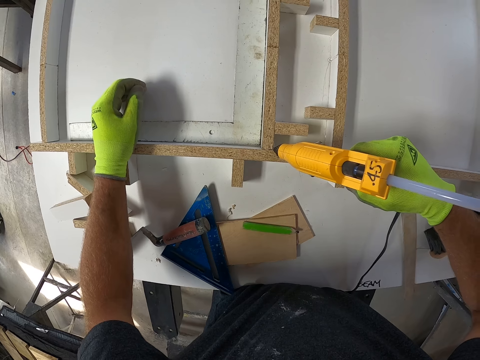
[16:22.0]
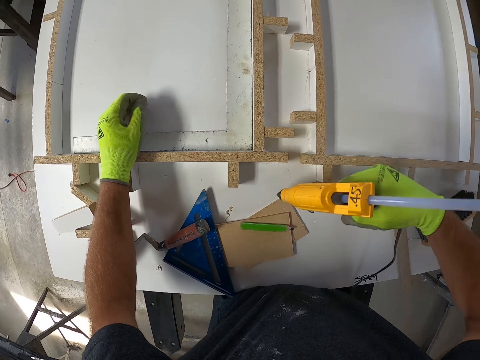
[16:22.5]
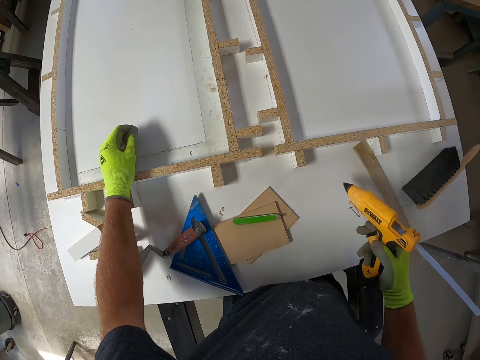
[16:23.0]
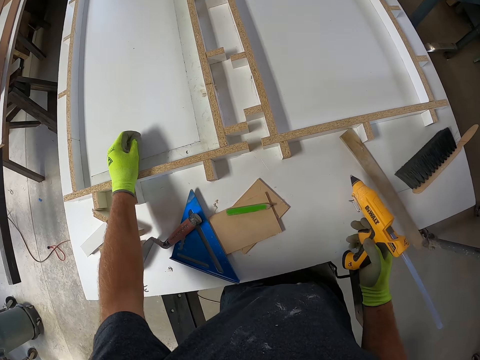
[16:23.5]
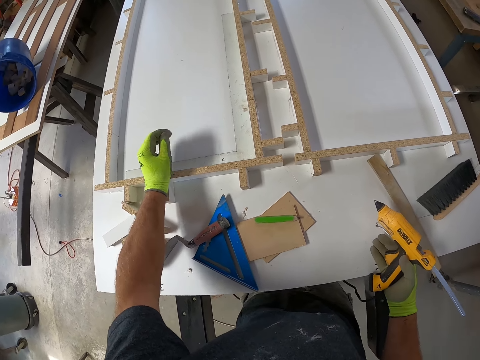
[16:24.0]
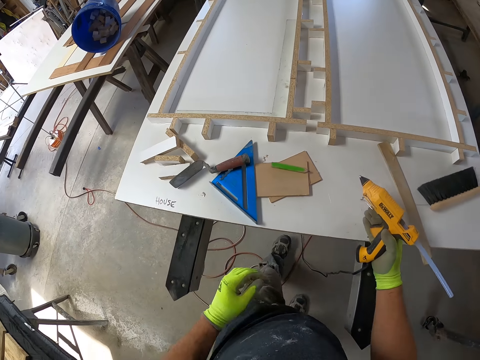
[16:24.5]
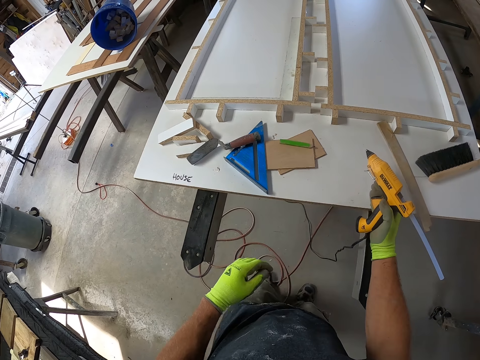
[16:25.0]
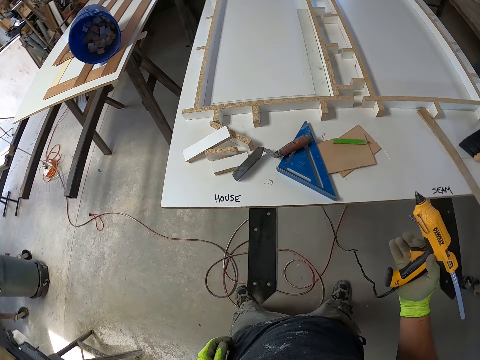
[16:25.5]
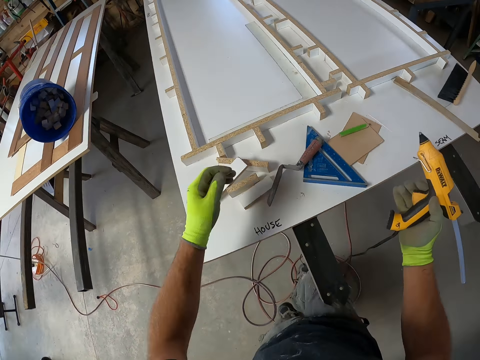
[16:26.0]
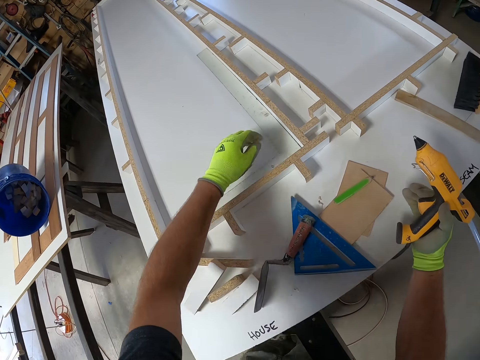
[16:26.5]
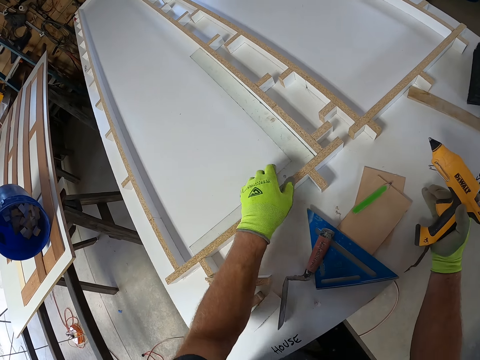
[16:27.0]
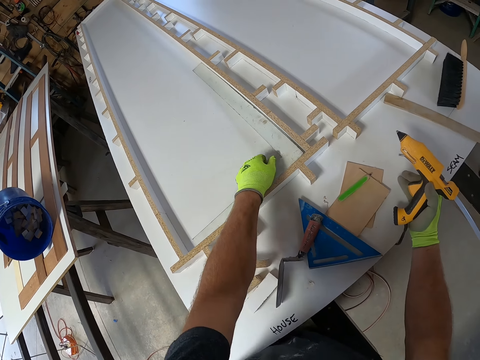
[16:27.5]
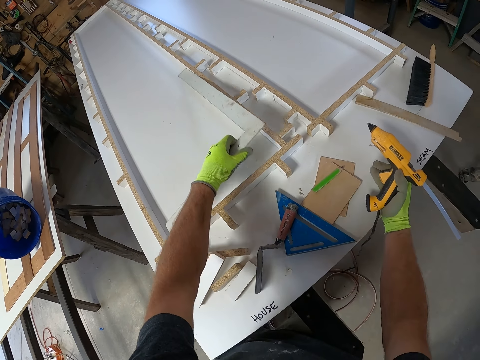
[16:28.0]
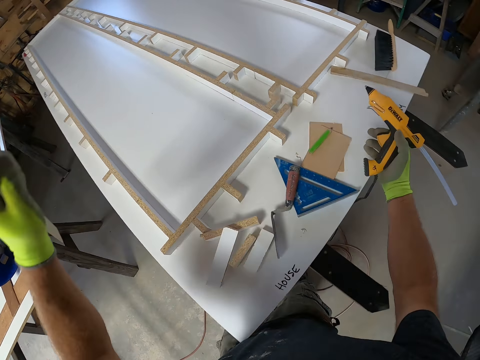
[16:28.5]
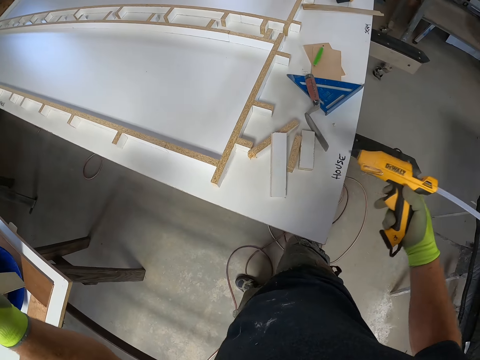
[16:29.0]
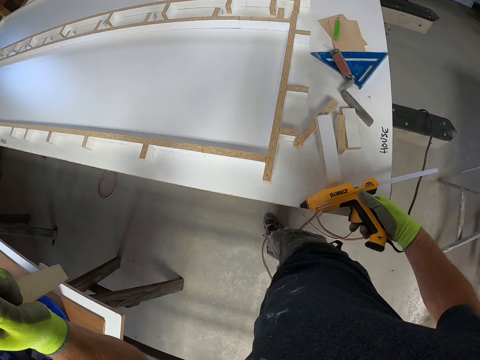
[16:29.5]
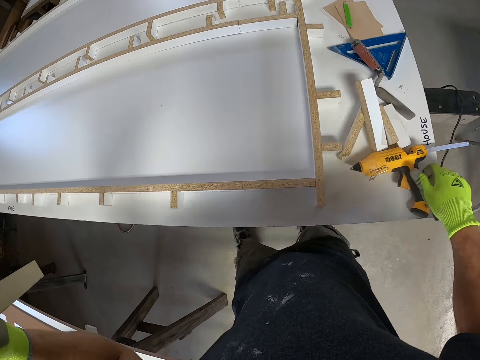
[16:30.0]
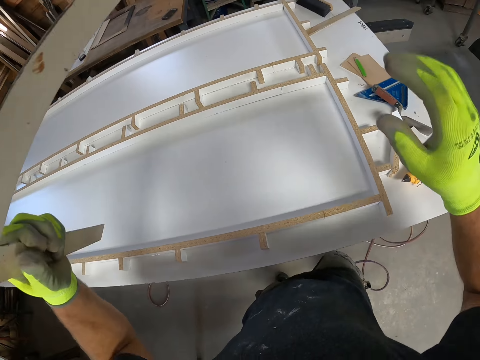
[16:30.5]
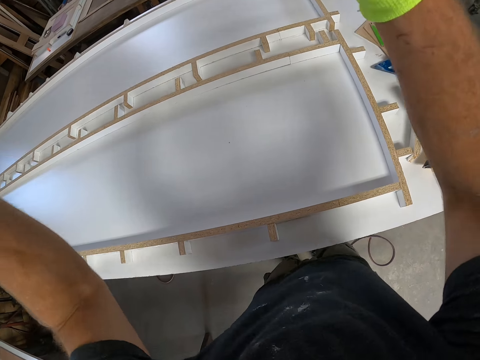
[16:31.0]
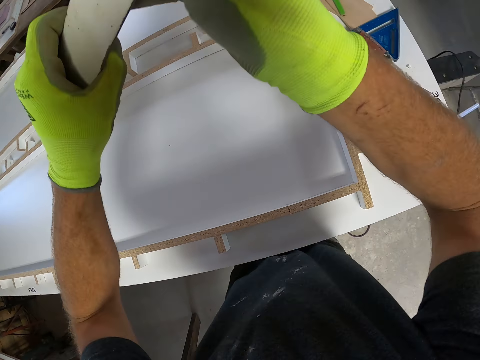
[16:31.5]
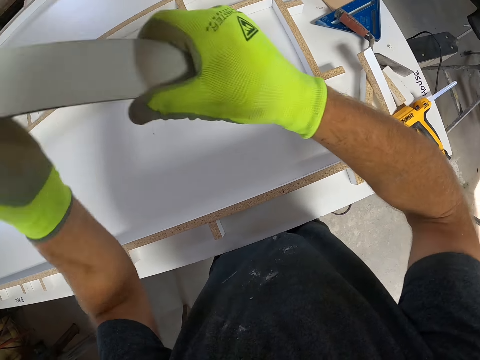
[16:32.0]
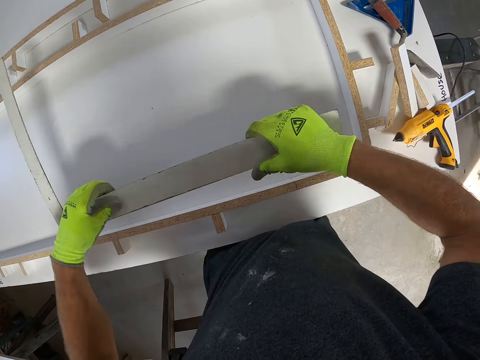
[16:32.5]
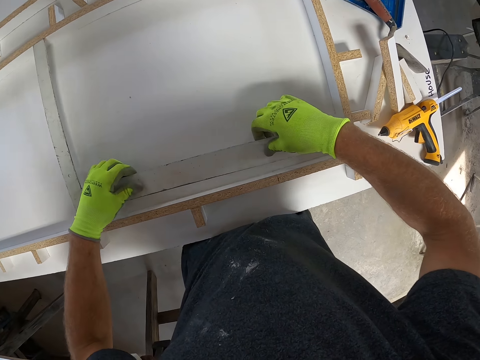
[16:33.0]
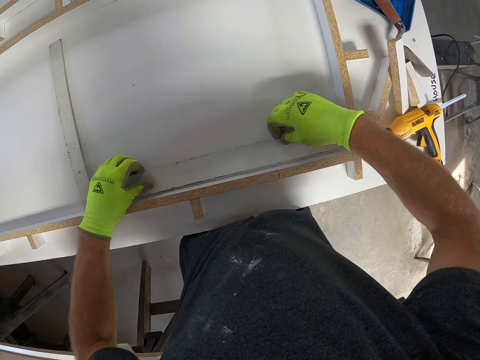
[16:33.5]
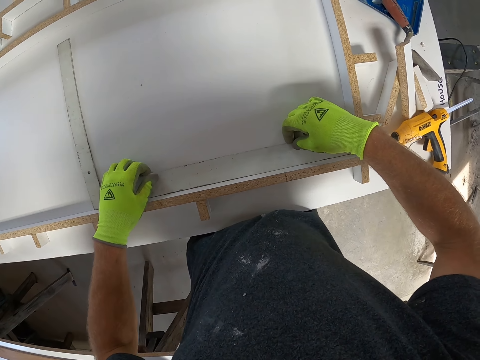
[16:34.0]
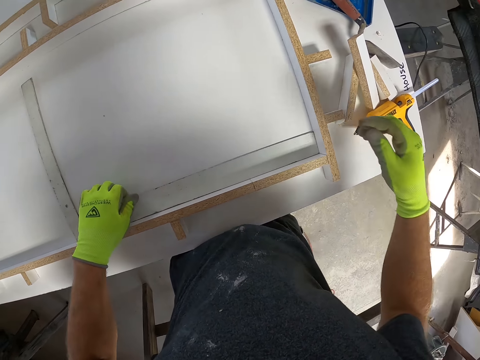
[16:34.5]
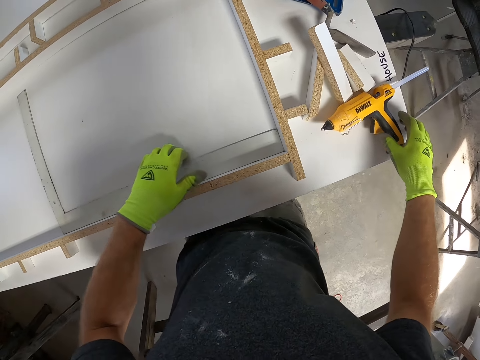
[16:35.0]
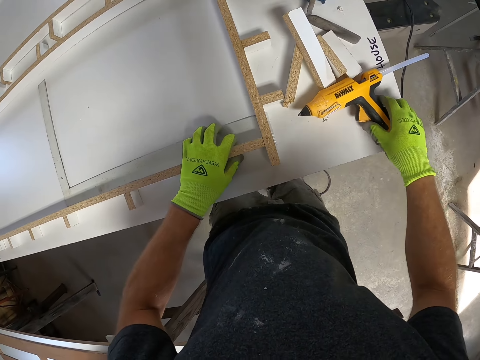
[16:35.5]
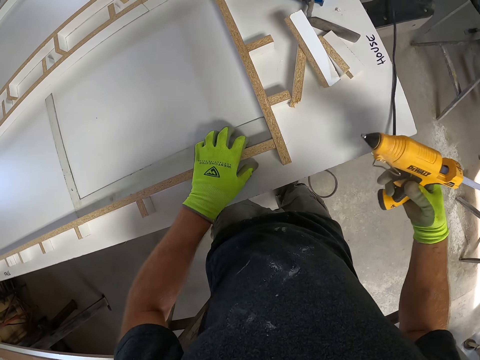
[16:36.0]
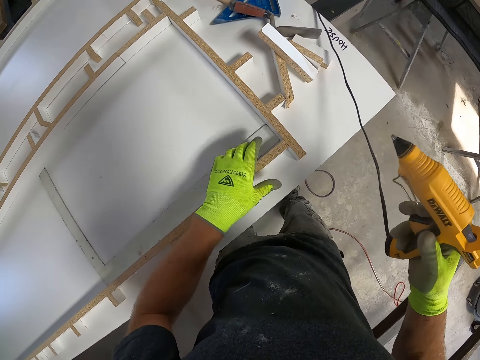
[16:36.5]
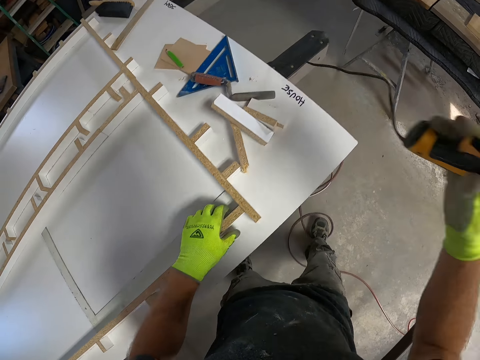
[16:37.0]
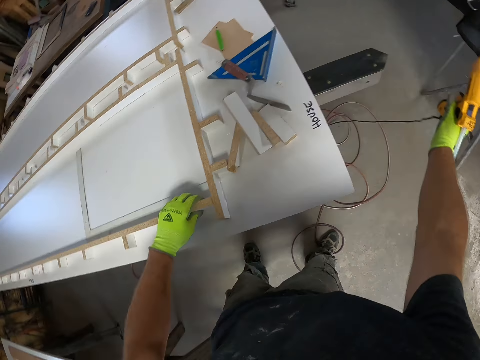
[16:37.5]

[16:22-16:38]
The camera wearer walks around a garage. They pick up a piece of wood from a table. They take the L-square from the board. They walk around the garage. They drop the hot glue gun on the board. They drop the L-square on the board. They align the piece of wood on a wood model on the table. They pick up the hot glue gun from the board.

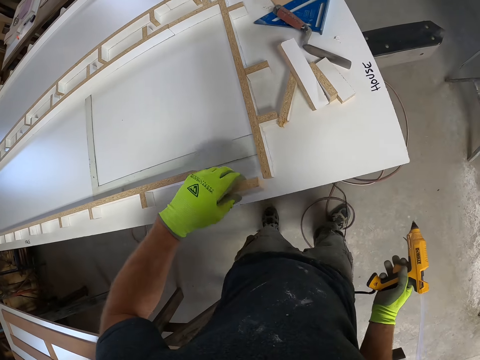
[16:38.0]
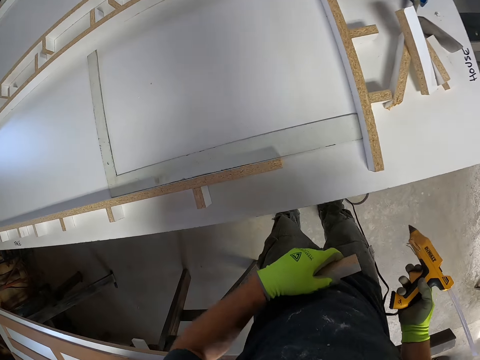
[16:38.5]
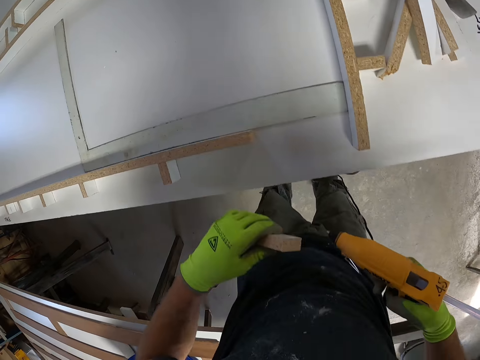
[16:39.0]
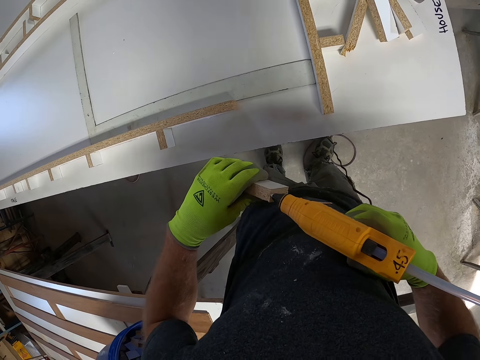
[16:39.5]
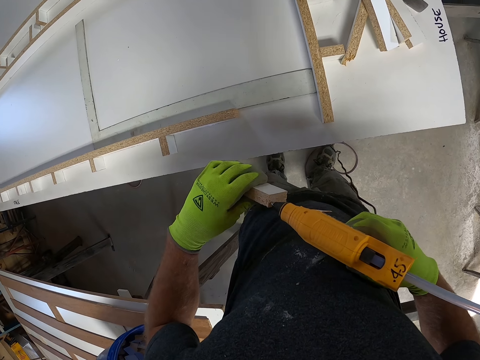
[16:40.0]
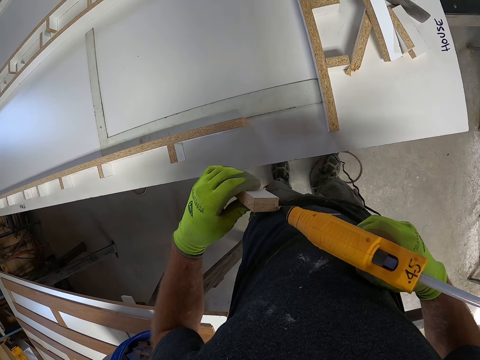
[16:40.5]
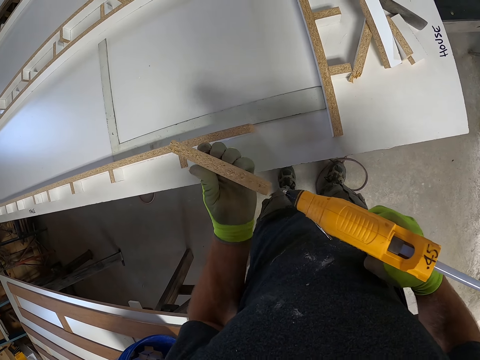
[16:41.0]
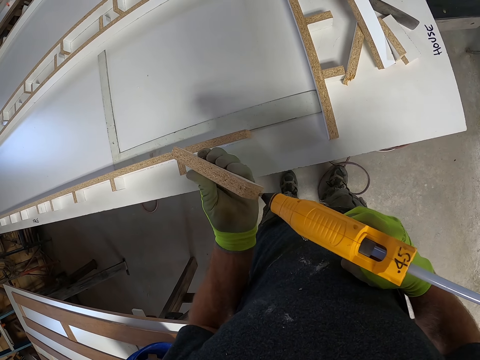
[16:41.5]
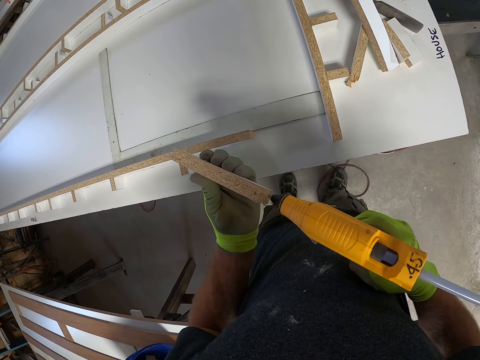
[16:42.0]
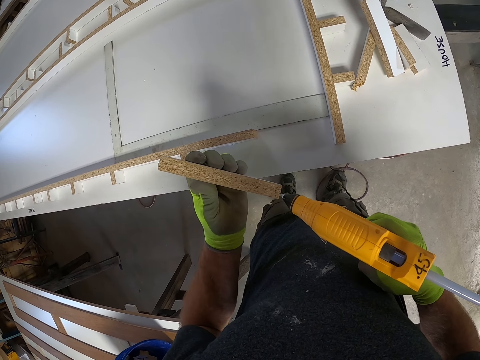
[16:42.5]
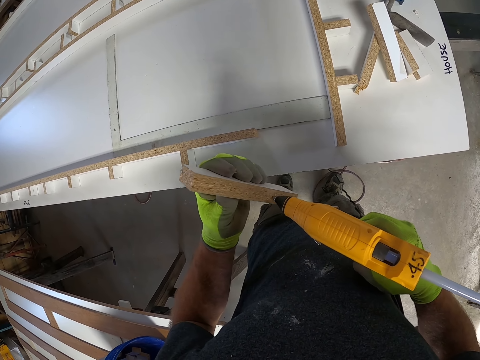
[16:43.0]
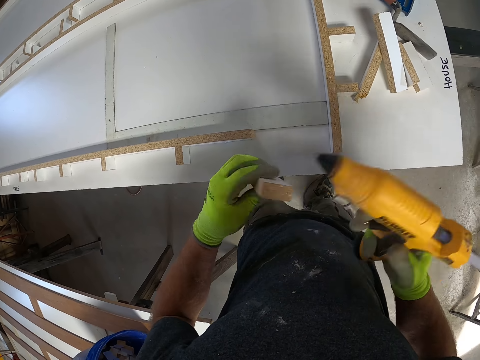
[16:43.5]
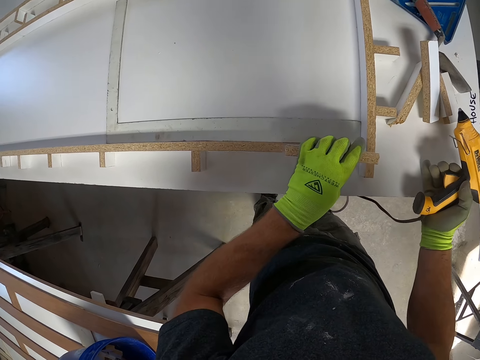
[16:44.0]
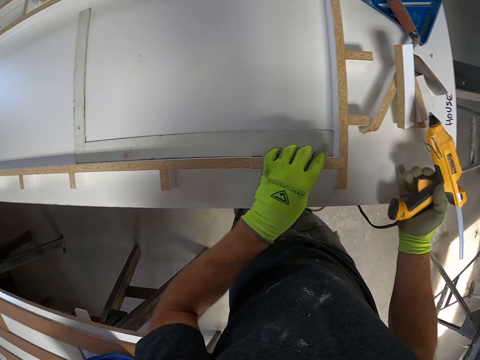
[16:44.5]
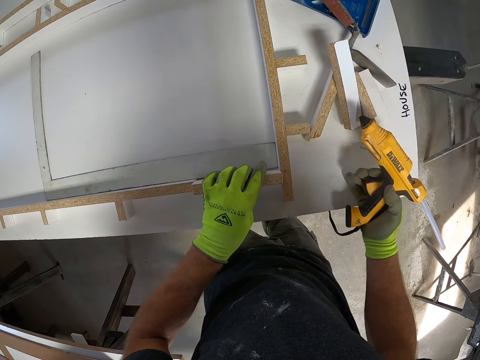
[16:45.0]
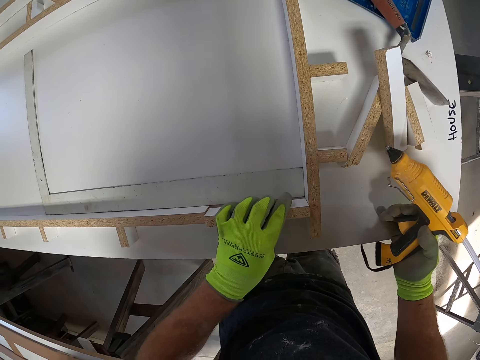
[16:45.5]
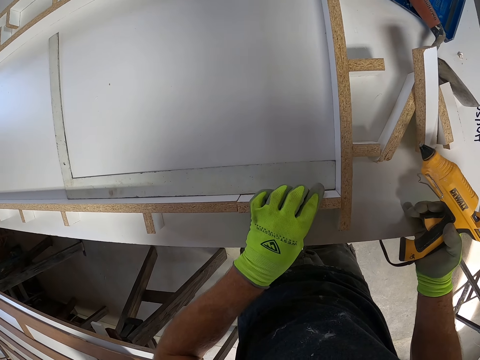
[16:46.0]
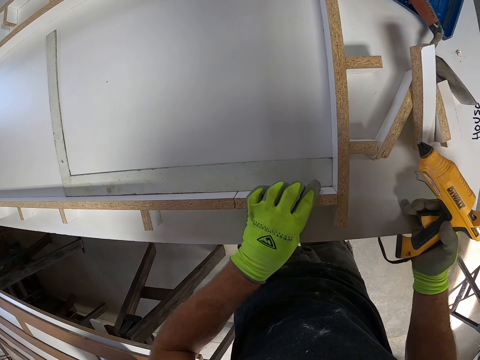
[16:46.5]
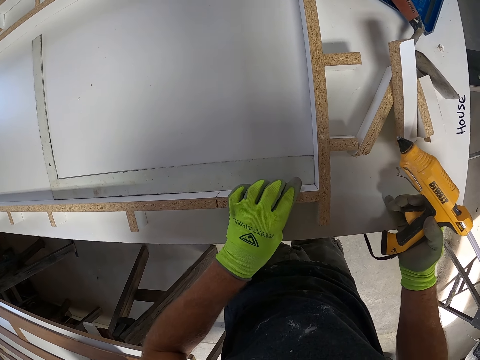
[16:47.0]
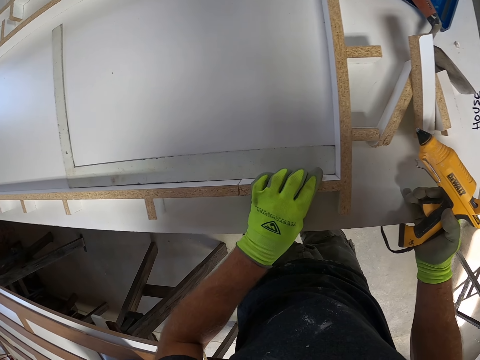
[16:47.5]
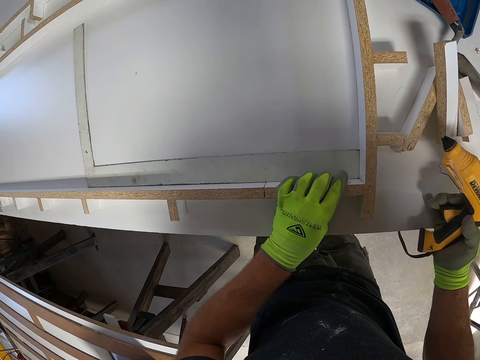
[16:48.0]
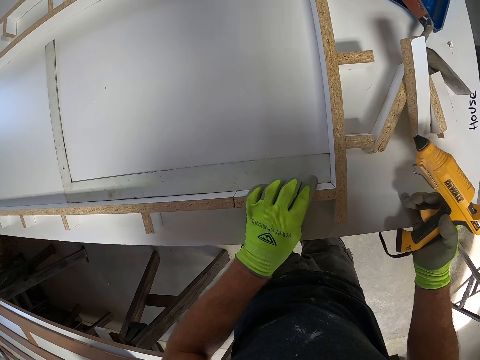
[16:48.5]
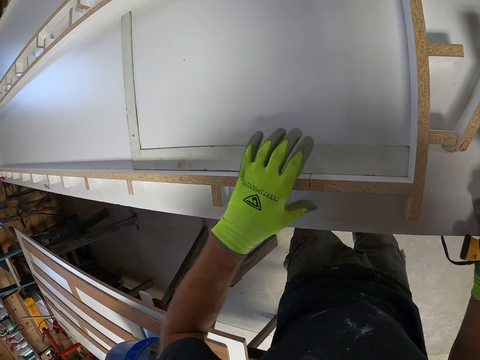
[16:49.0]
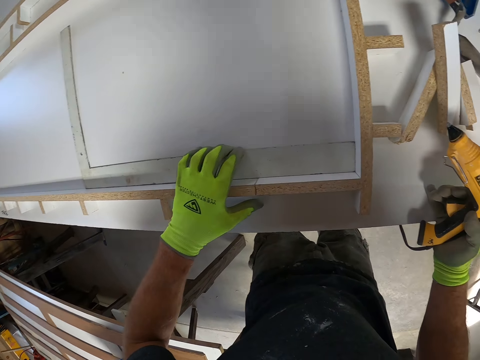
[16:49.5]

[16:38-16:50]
The camera wearer removes a piece of wood from the board. They apply glue to the wood with the hot glue gun. They align the piece of wood on a wood model on a table. They fix the wood to the board.
